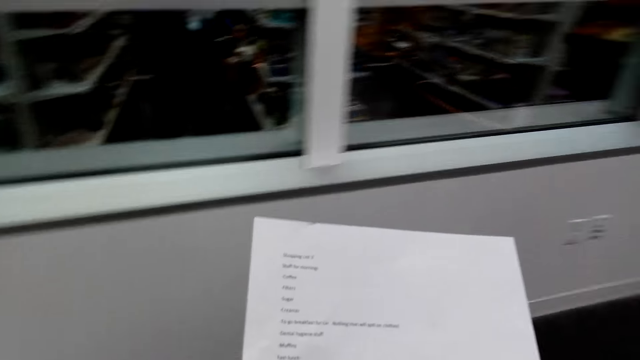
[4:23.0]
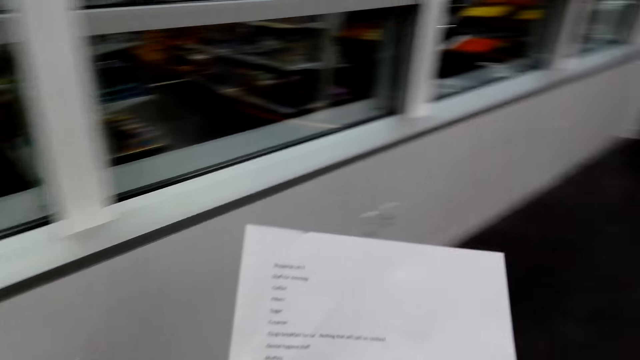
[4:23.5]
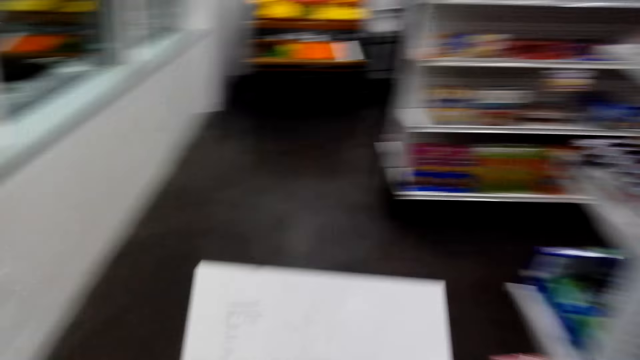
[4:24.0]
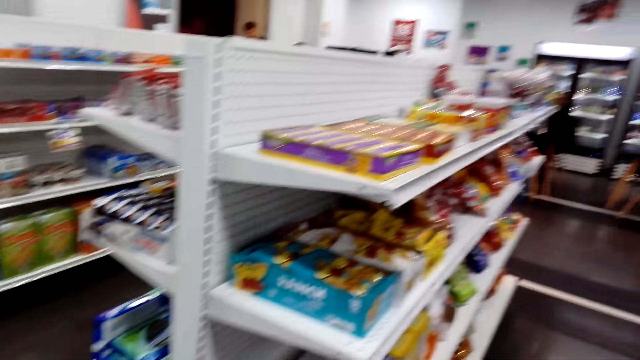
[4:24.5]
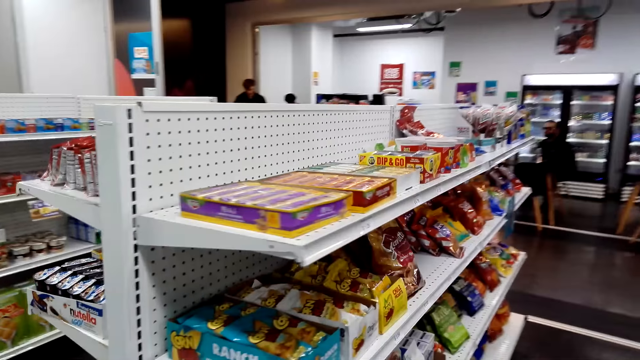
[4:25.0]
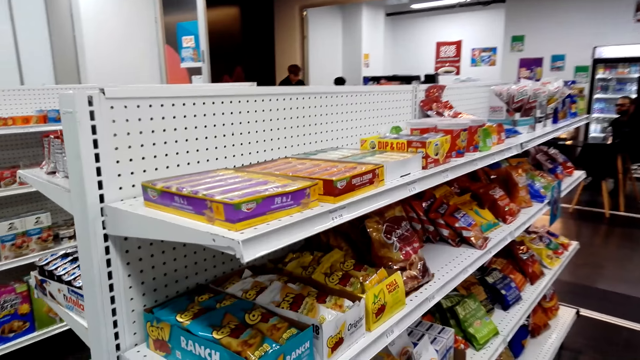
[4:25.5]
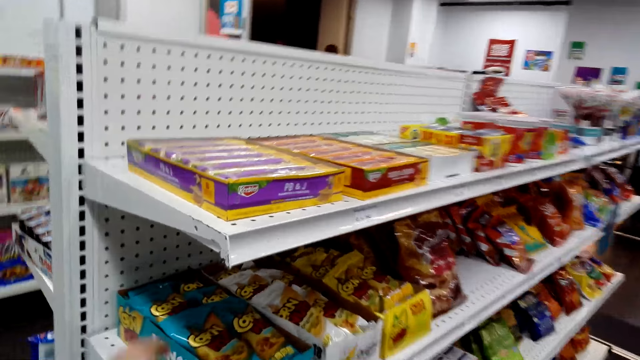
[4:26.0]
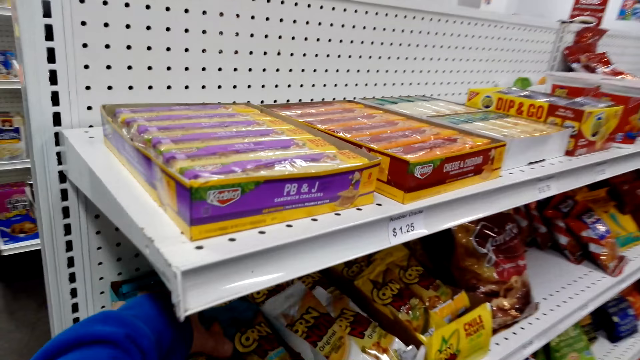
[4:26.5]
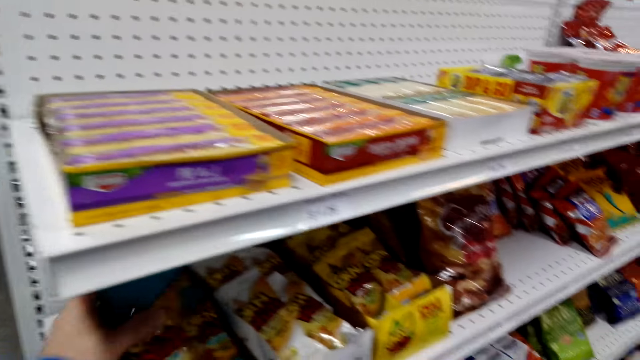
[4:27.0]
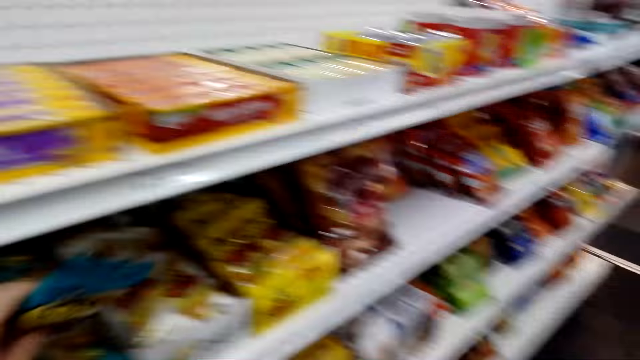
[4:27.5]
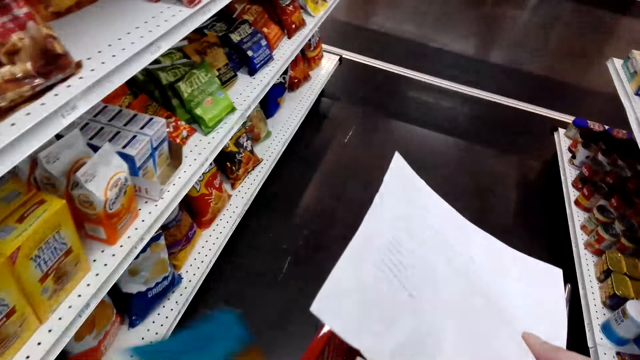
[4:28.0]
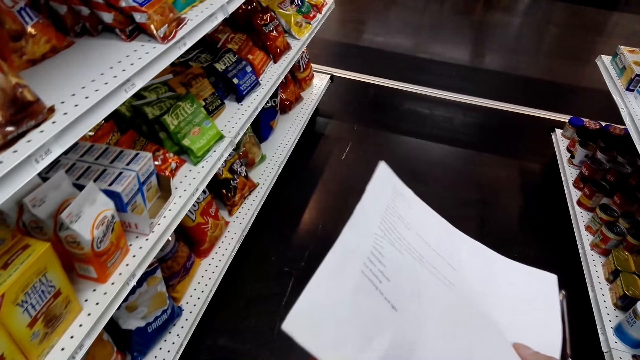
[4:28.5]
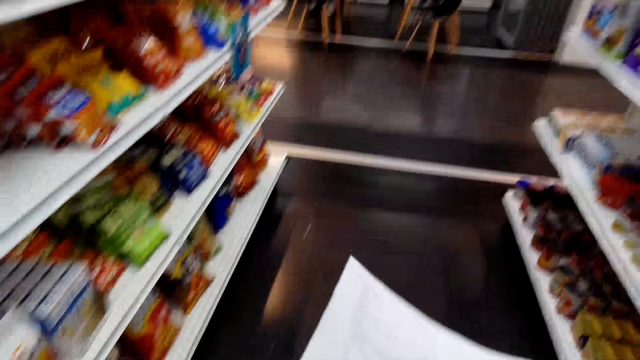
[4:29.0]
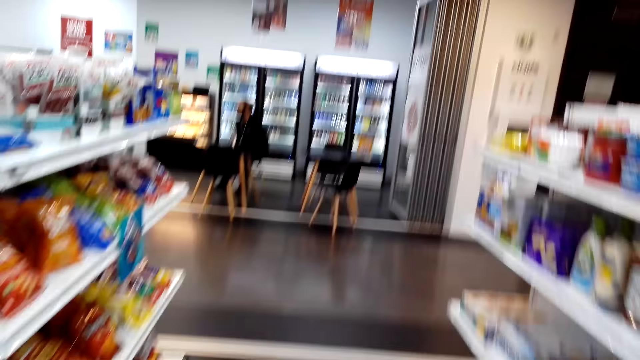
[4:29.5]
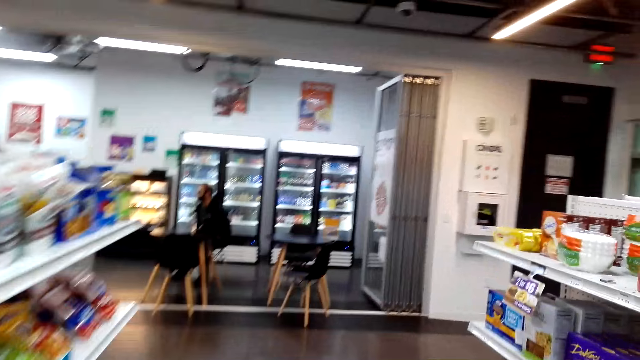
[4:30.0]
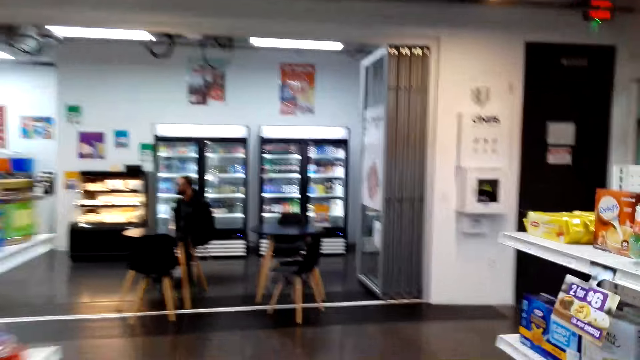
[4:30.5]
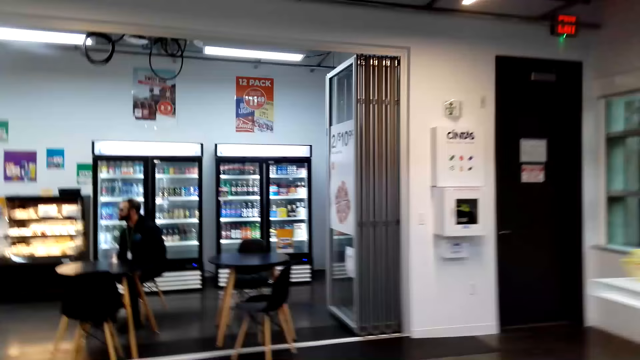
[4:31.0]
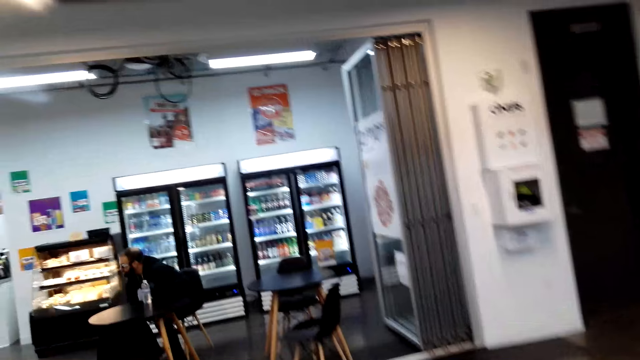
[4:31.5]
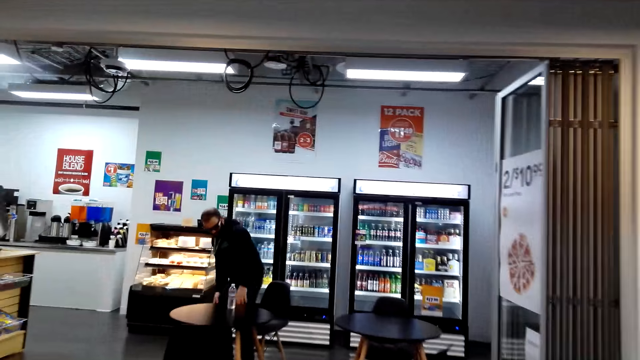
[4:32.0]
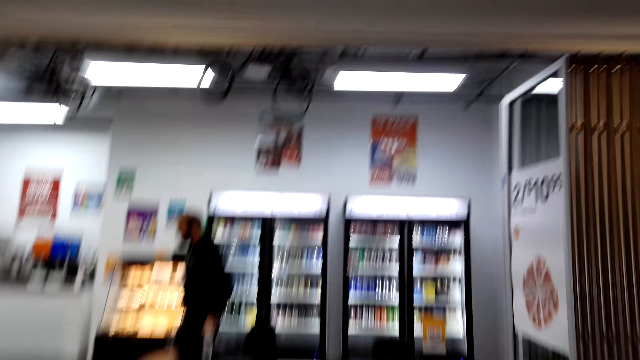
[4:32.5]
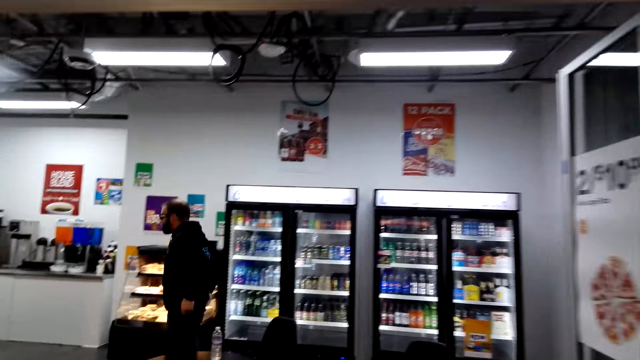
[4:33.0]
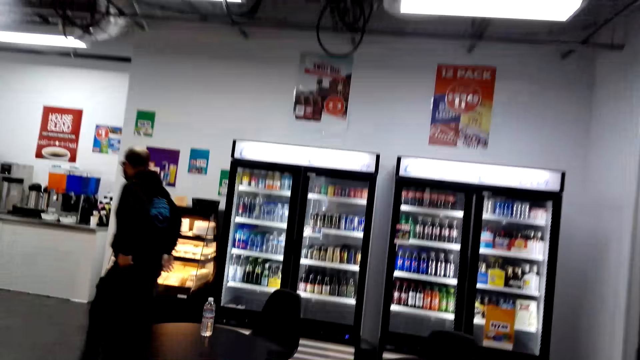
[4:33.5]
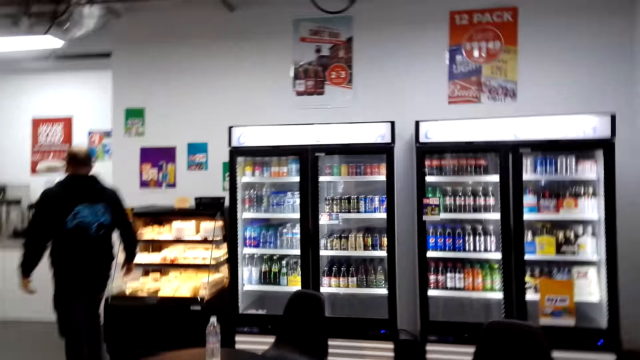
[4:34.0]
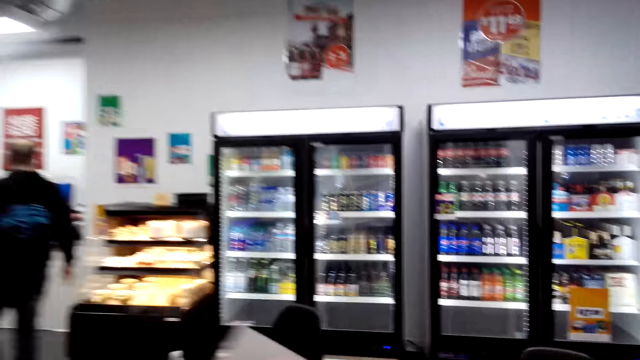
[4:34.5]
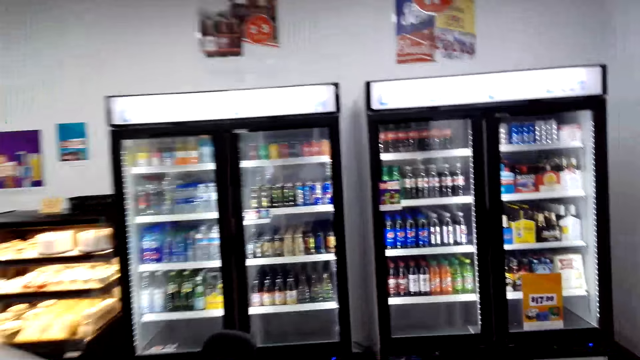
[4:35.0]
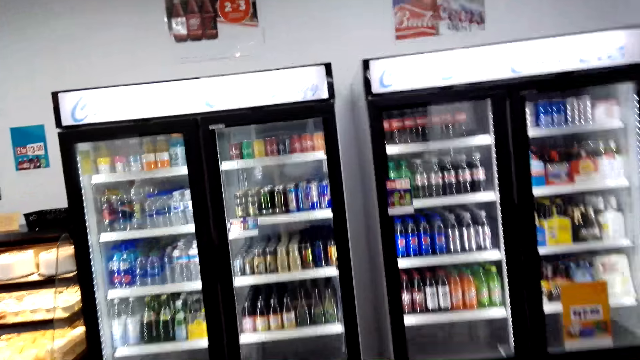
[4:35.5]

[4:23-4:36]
The camera wearer walks around the room. They pick the sachets from the shelf. They put the sachet in the trolley. They walk around the room. A person walks around.

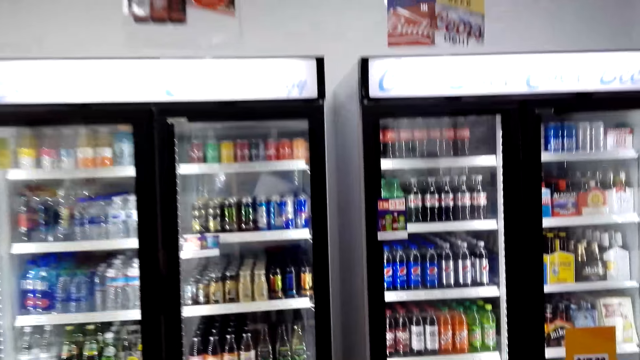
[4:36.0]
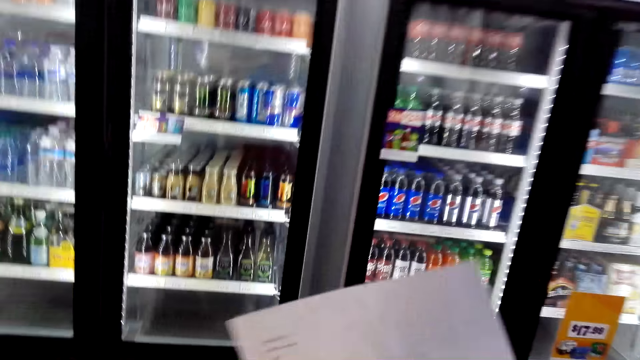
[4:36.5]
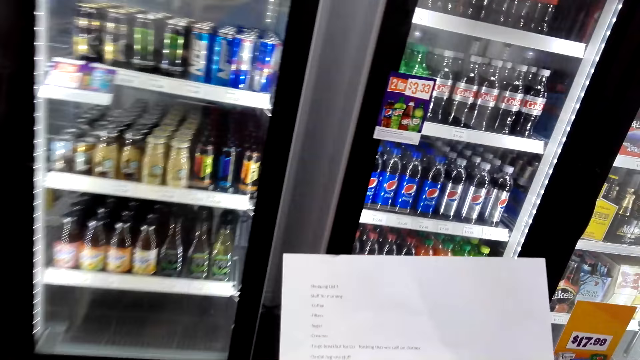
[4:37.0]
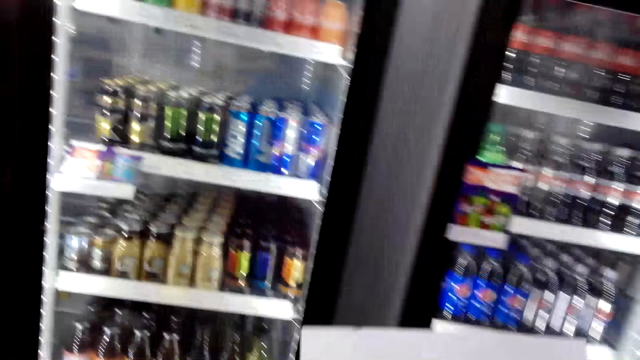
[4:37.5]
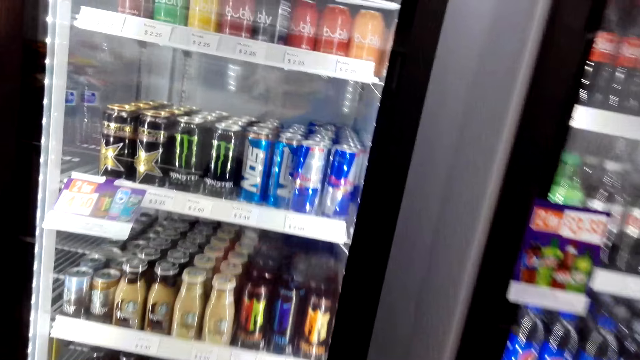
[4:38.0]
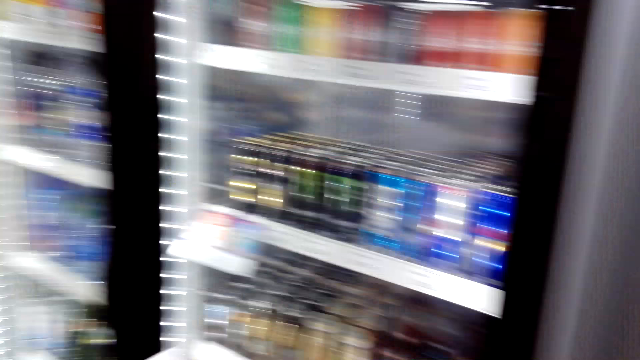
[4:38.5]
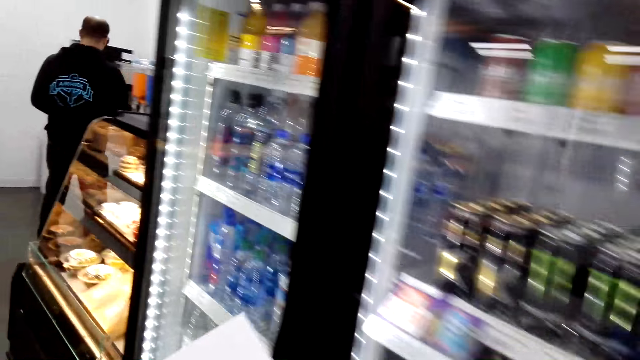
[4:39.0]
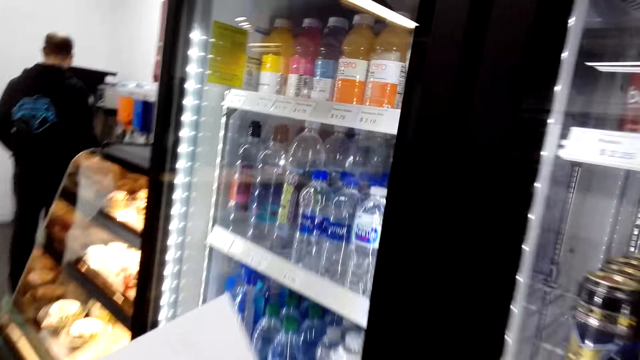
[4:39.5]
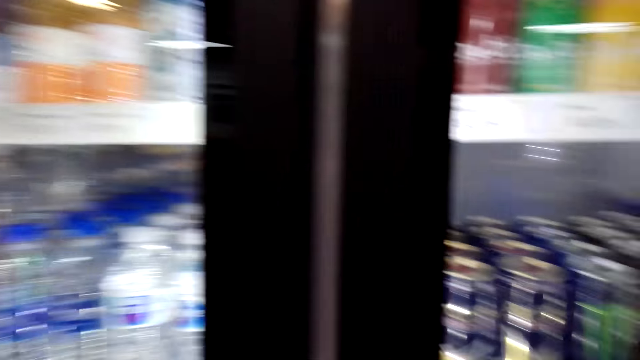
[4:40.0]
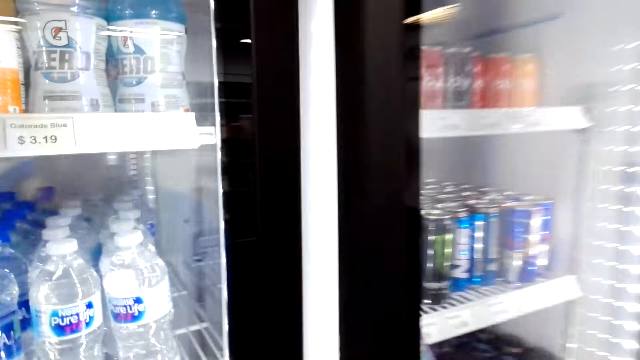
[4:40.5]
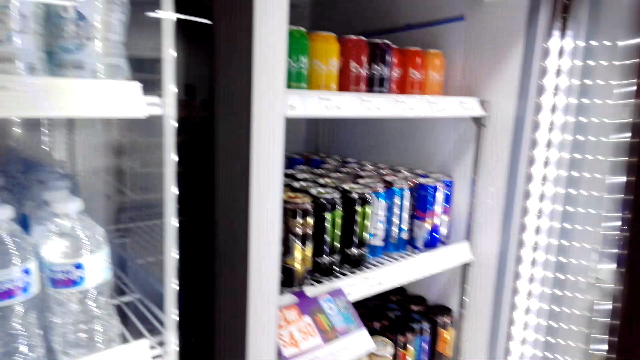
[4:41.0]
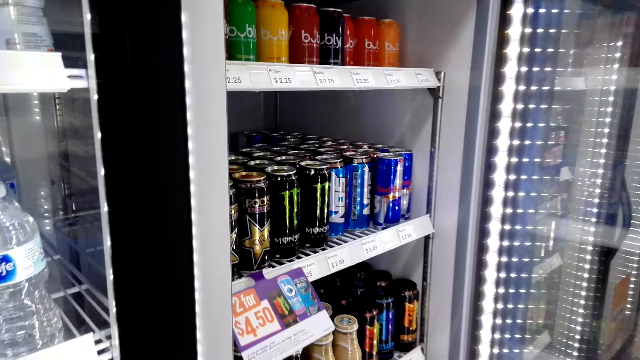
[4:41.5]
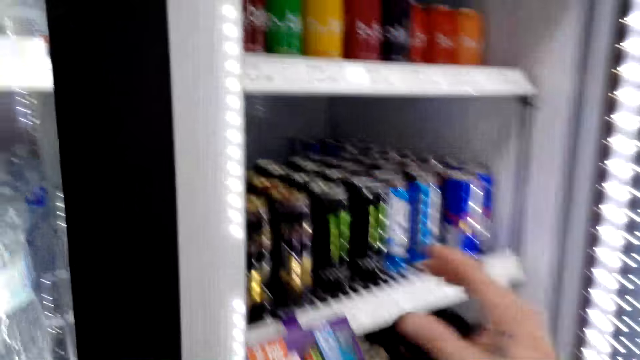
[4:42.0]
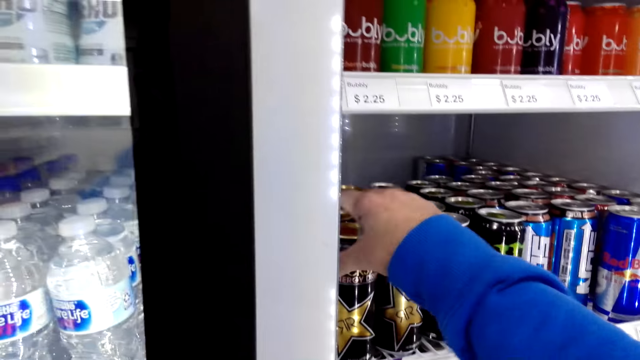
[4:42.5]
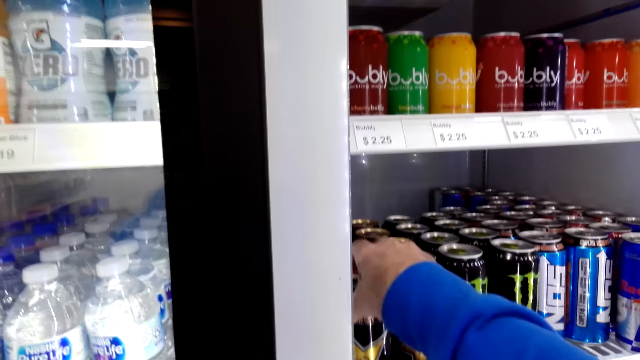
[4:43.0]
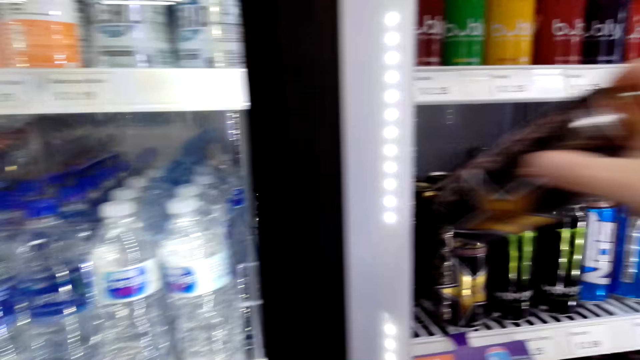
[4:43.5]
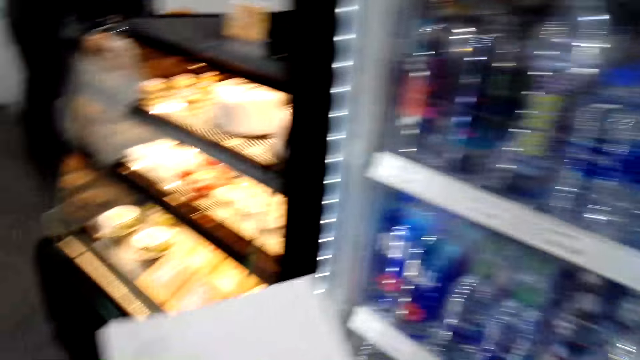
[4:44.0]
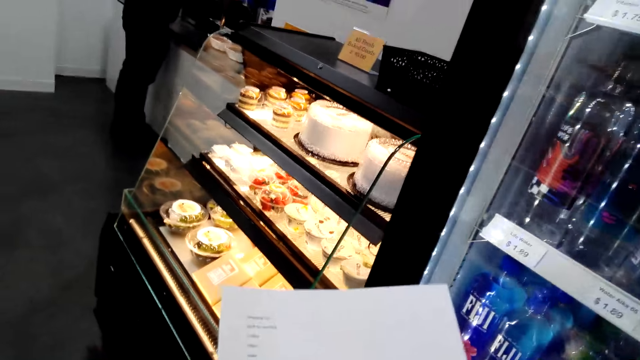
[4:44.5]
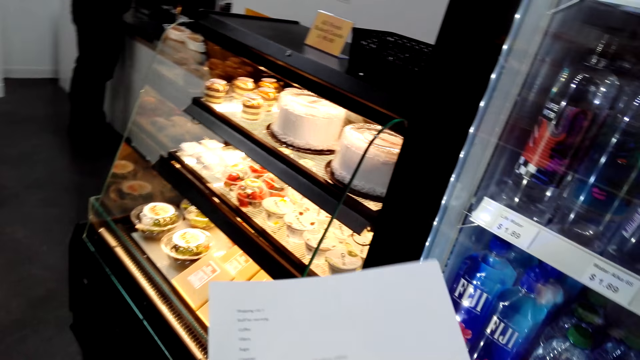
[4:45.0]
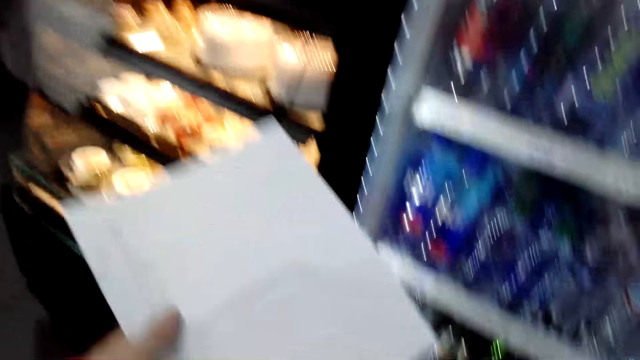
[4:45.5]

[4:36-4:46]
The camera wearer moves around. They open a fridge. They pick a can of a drink.
